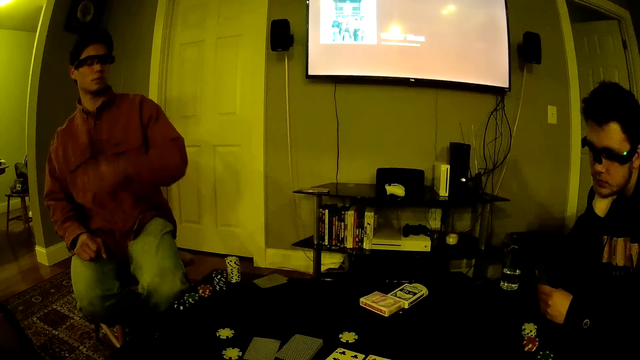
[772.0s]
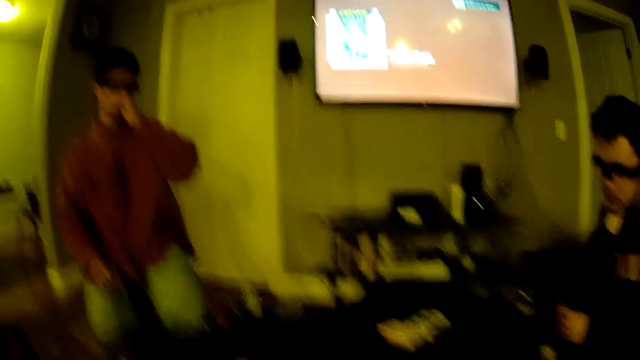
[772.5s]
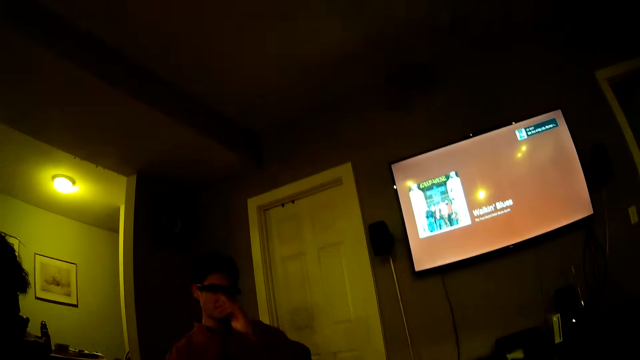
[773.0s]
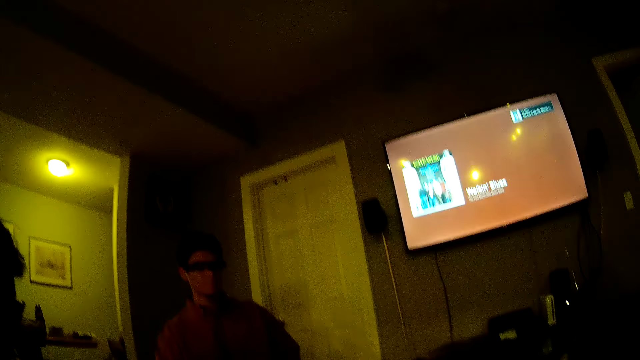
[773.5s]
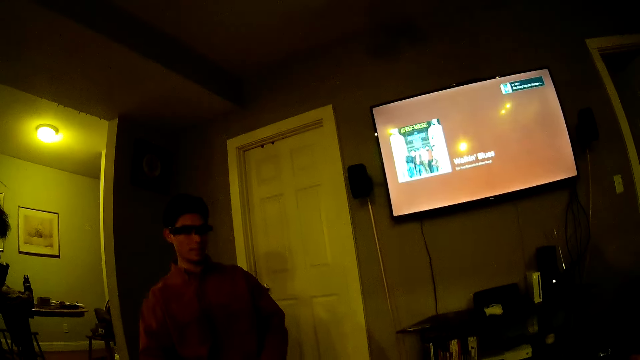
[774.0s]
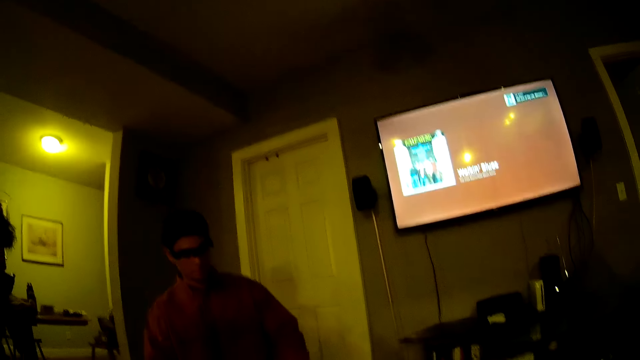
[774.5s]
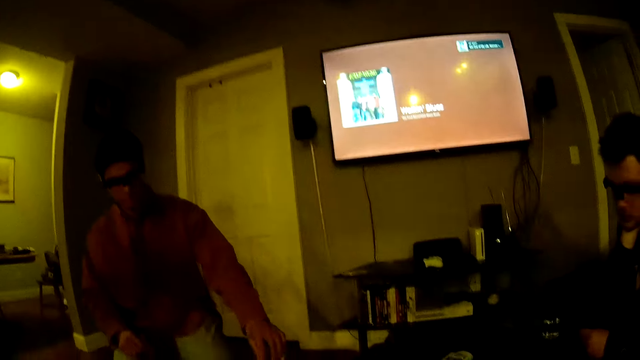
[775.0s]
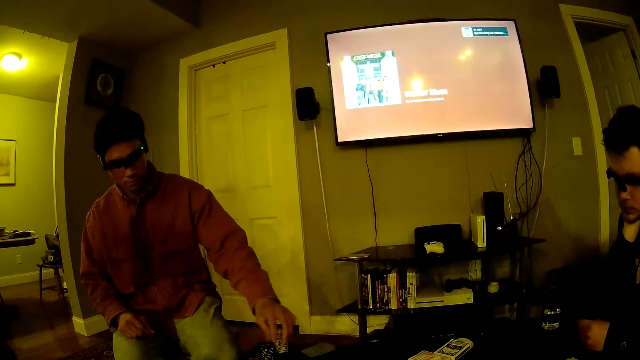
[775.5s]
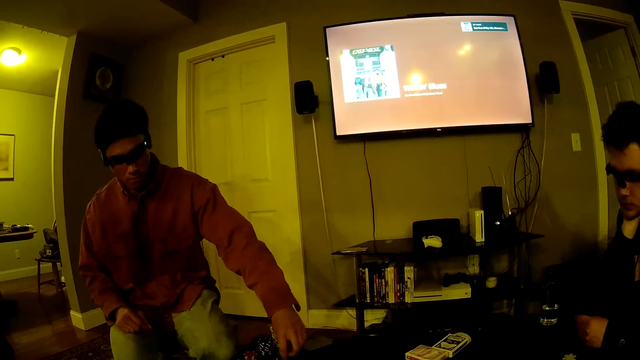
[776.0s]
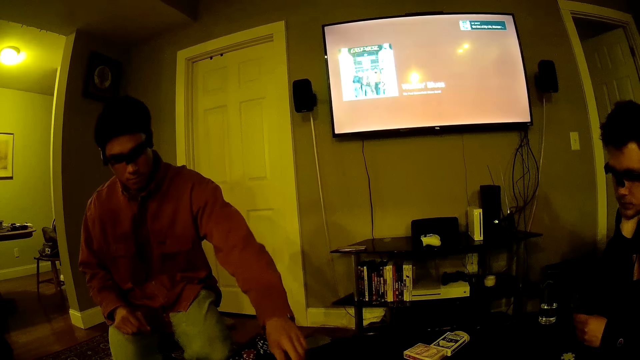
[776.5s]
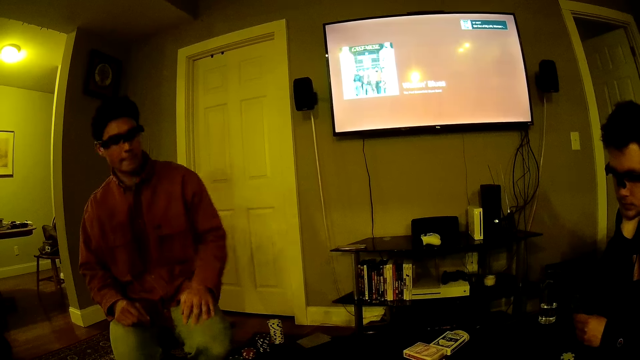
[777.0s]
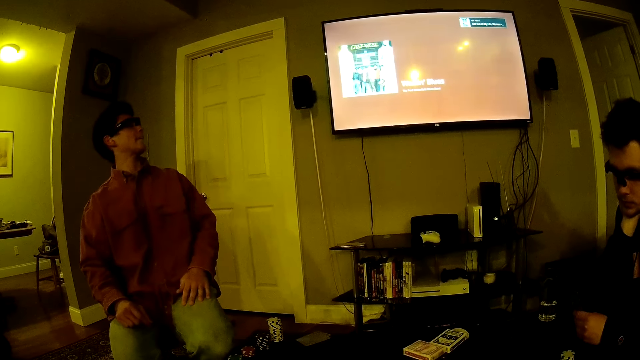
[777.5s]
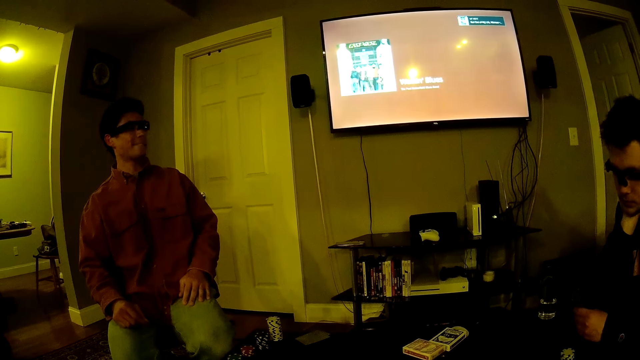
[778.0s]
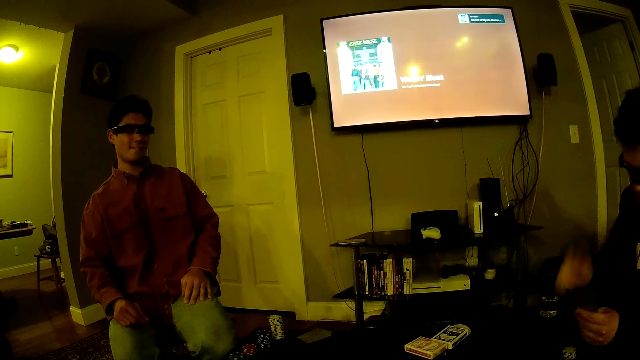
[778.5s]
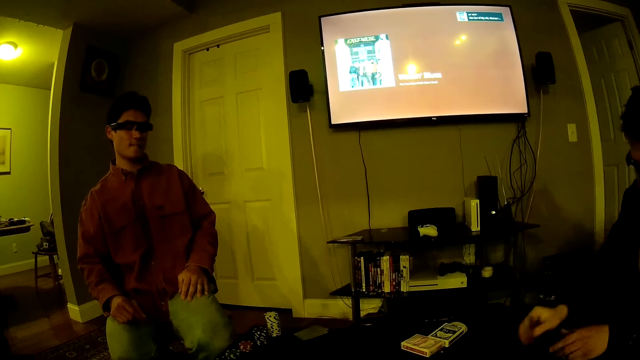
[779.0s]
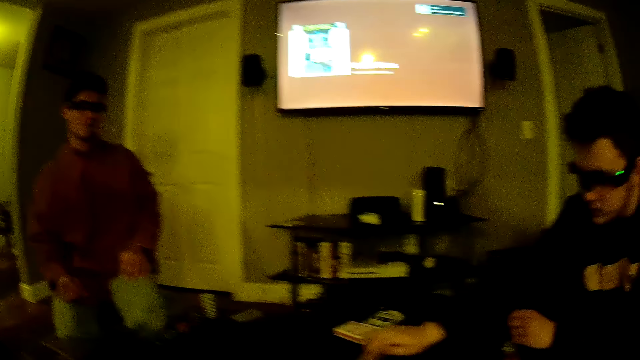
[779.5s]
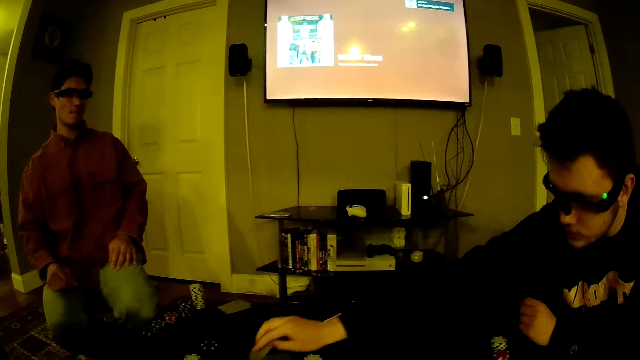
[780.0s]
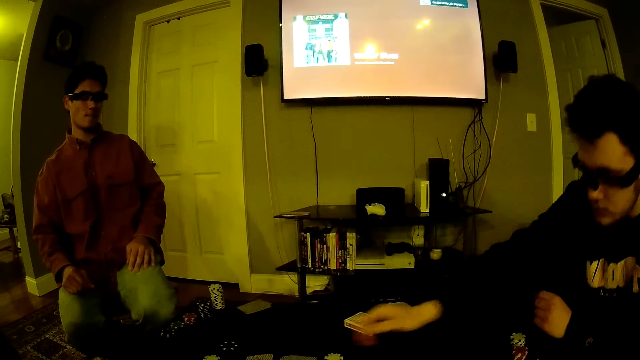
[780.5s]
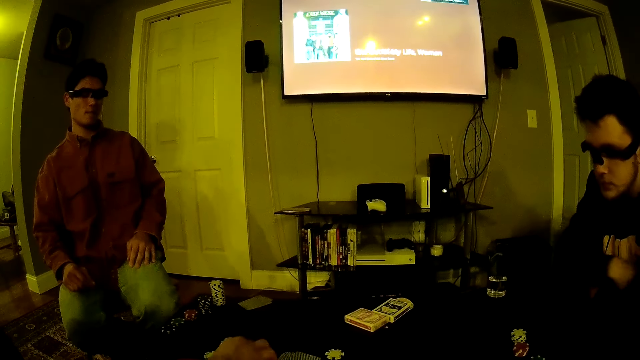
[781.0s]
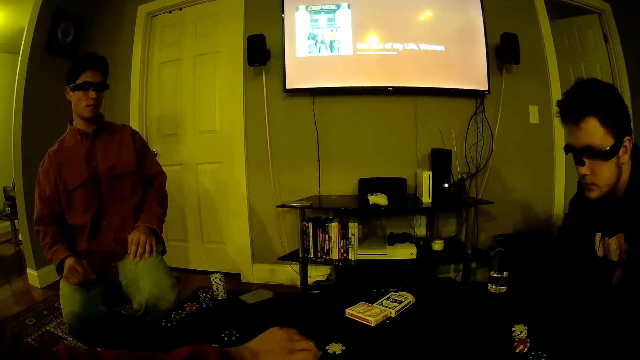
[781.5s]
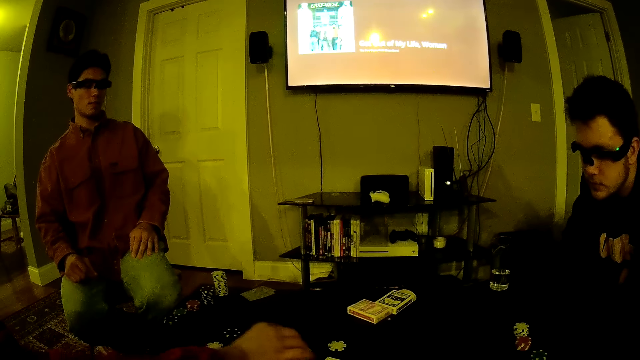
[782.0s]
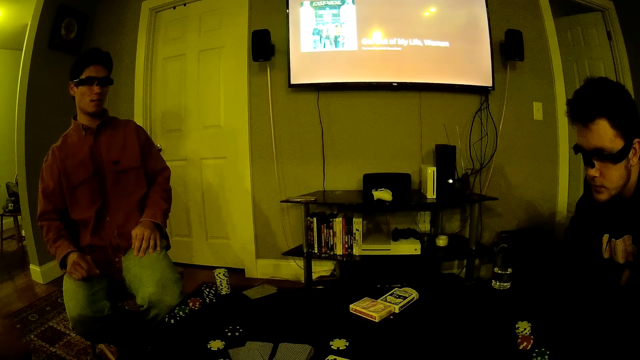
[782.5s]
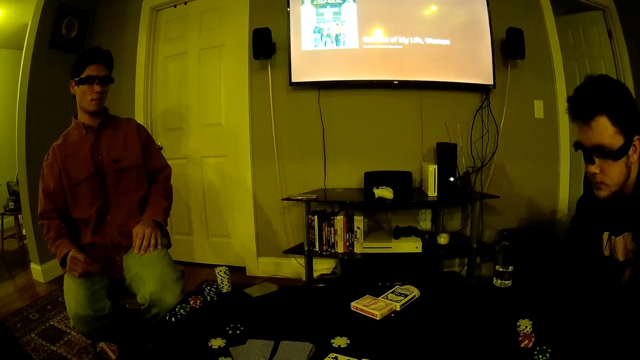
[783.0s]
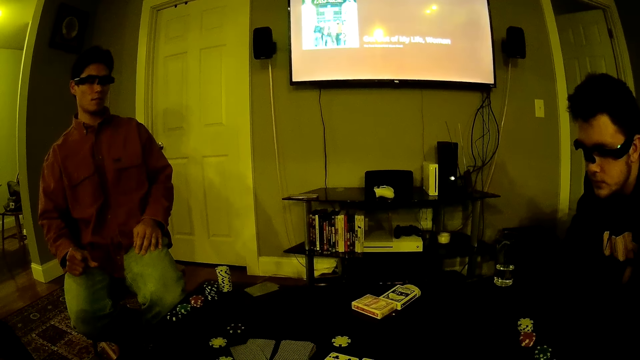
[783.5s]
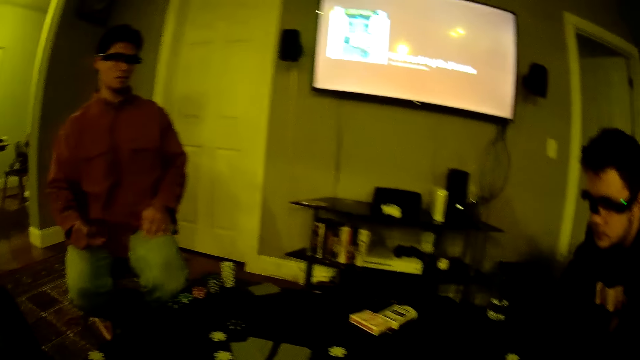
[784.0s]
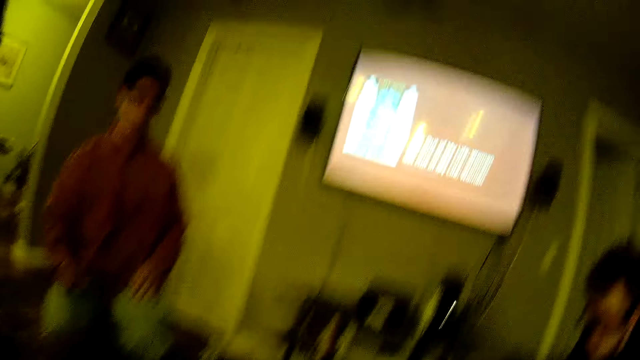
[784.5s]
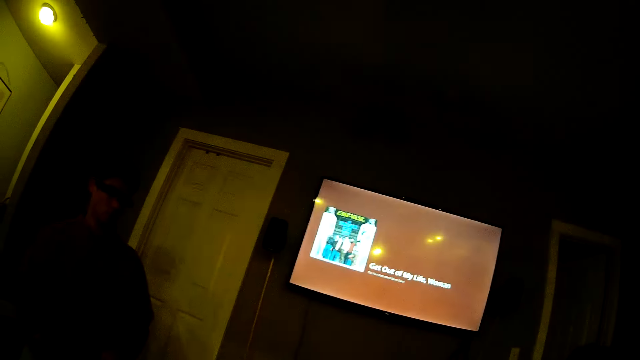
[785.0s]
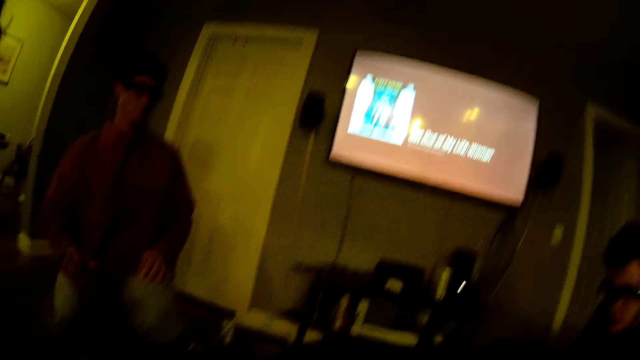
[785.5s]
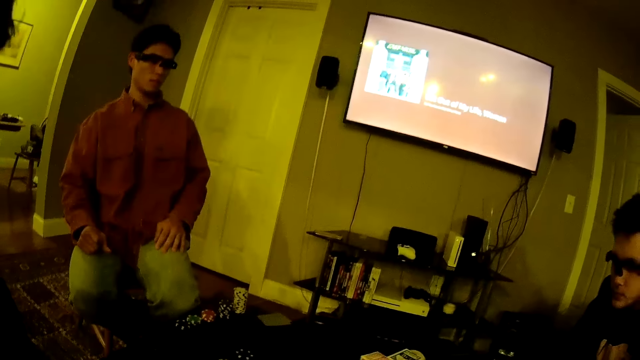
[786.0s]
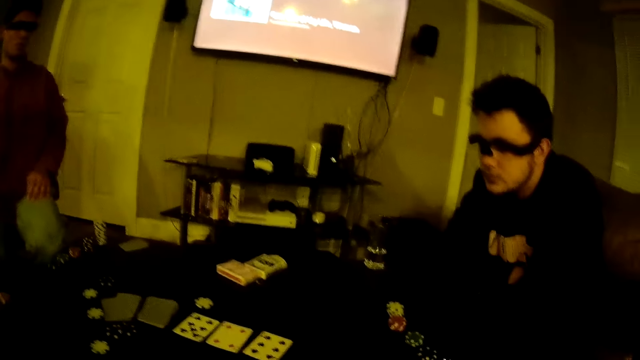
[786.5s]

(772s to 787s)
The camera wearer interacts with a man. The man picks a poker chip on the table with his left hand. He drops the chip on the table. He slides the poker chip on the table with his left hand. Another man passes some cards from his left hand to his right hand. A third man drops the cards on the table with his right hand. The third man drops a card on the table with his right hand. The camera wearer drops a chip on the table. The first man snaps his right fingers.

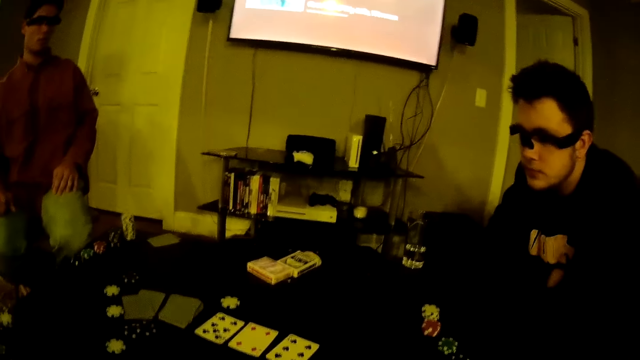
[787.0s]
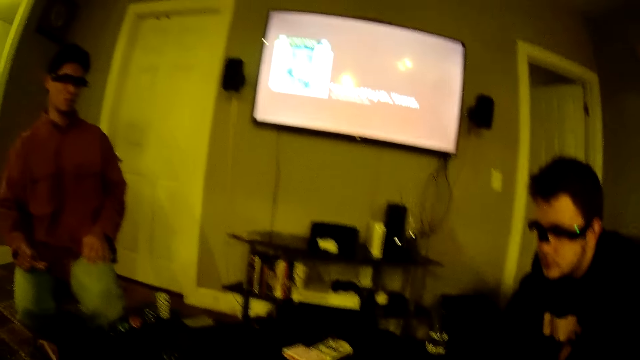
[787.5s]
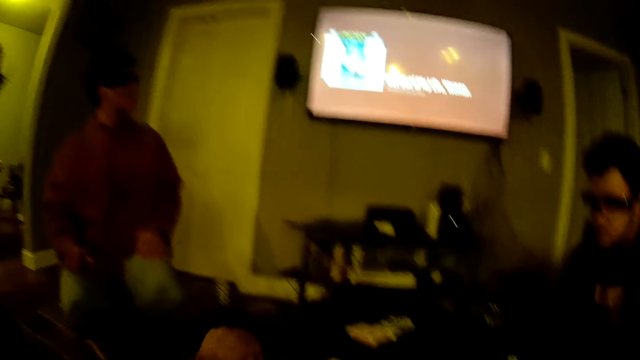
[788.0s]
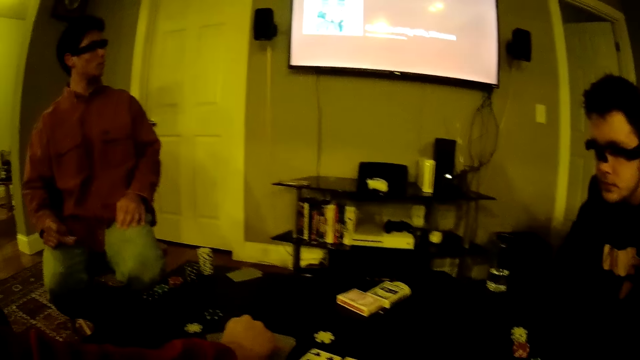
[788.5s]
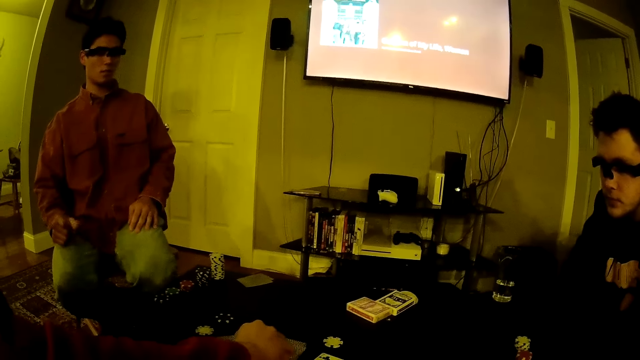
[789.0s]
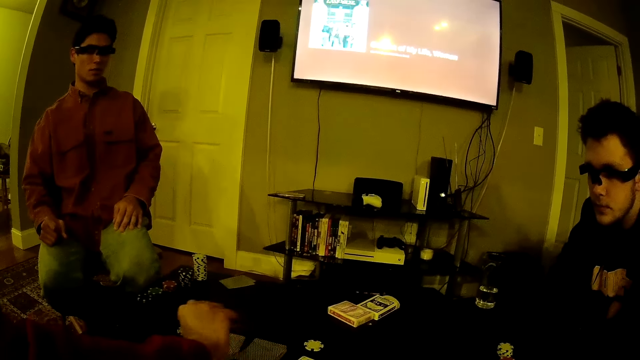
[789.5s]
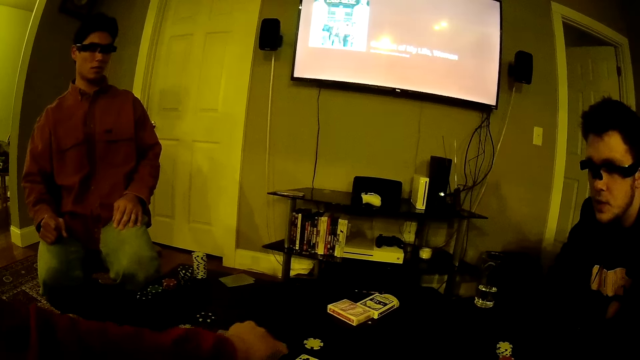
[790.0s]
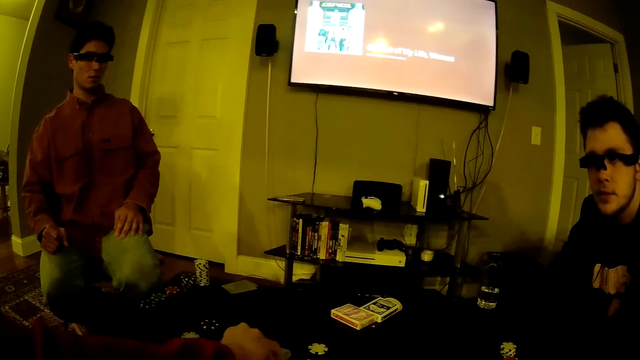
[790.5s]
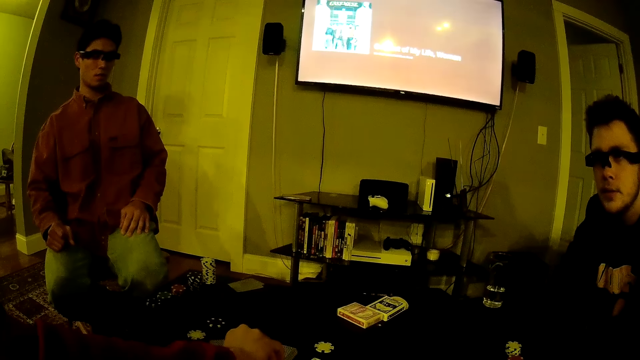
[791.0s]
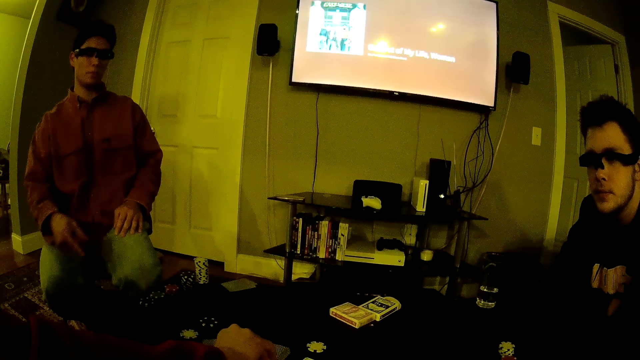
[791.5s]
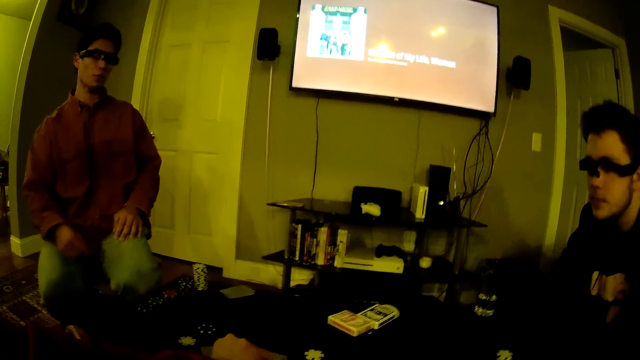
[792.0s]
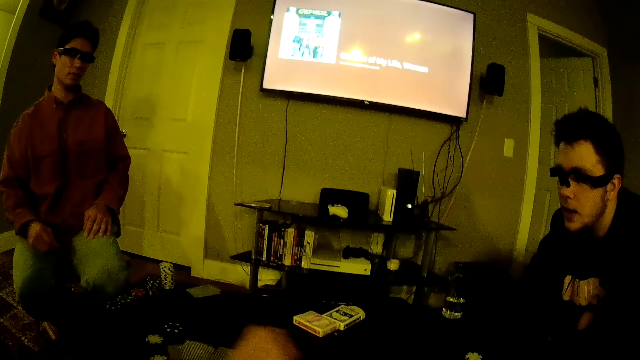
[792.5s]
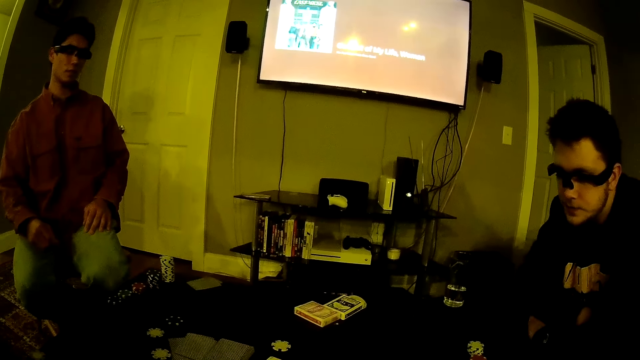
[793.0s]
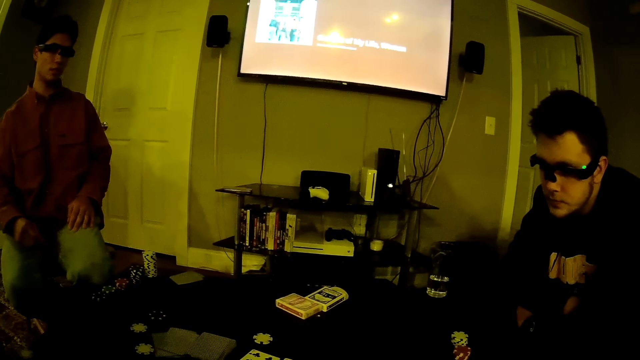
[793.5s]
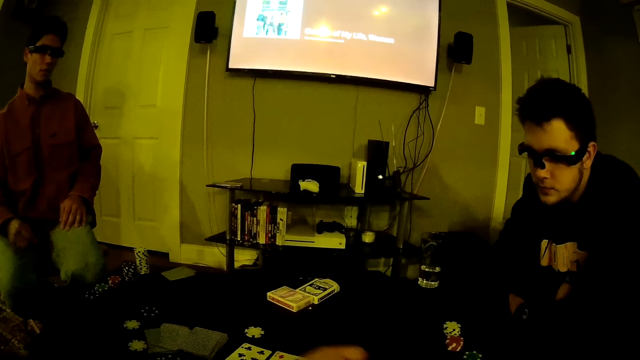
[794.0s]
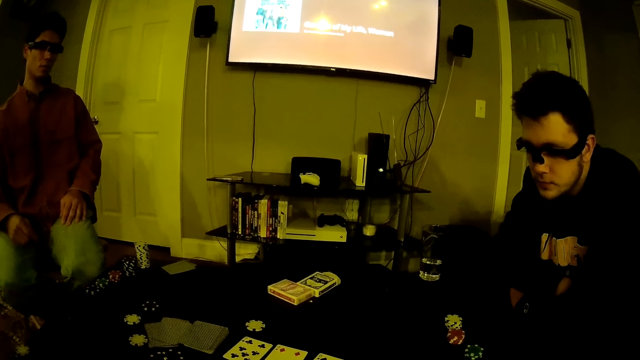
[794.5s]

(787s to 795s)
A man snaps fingers. Another man arranges some cards on the table with his right hand. A third man interacts with the camera wearer. The camera wearer touches the cards. The first man converses with the camera wearer.
